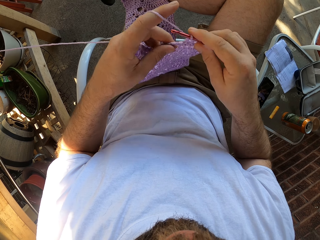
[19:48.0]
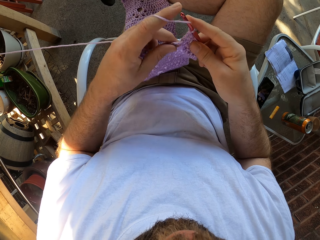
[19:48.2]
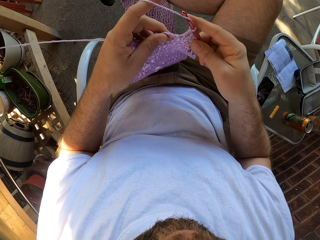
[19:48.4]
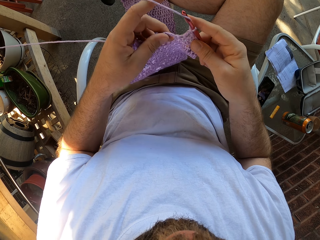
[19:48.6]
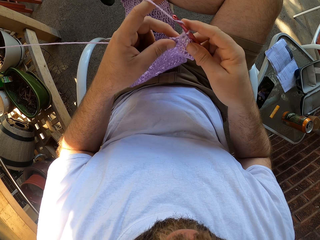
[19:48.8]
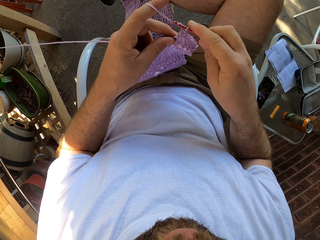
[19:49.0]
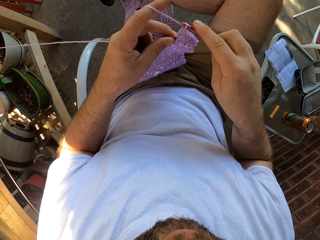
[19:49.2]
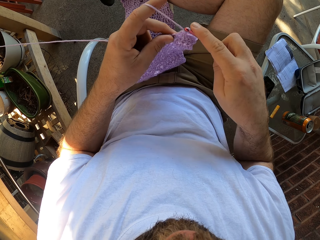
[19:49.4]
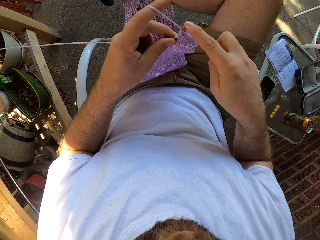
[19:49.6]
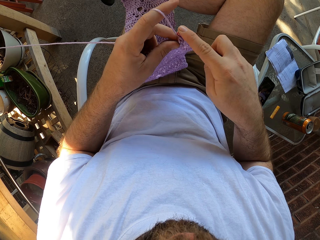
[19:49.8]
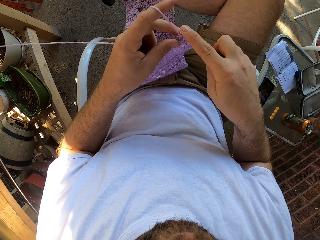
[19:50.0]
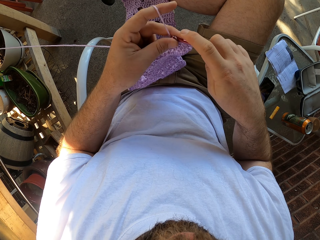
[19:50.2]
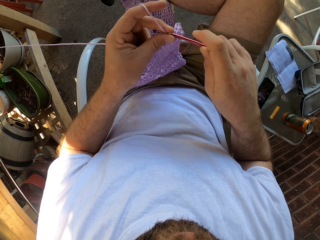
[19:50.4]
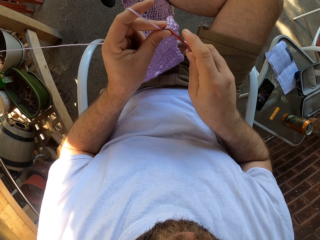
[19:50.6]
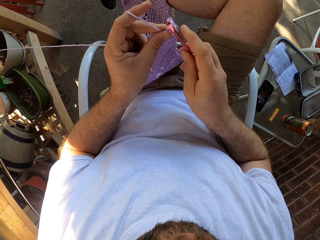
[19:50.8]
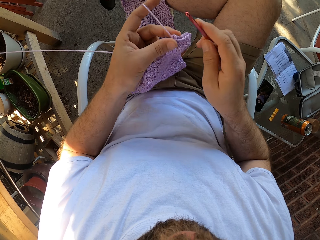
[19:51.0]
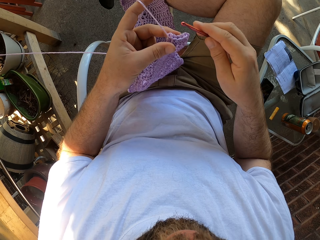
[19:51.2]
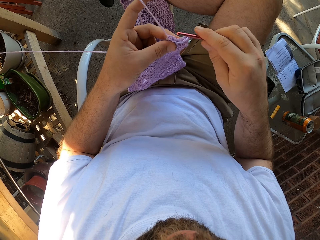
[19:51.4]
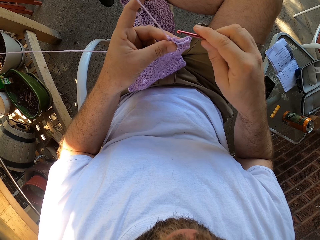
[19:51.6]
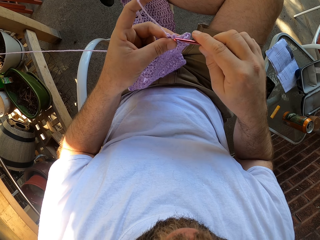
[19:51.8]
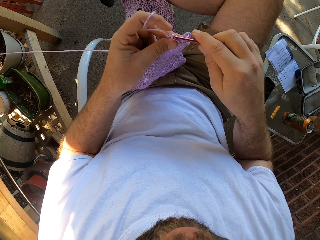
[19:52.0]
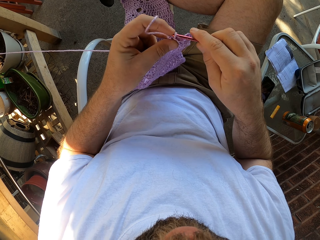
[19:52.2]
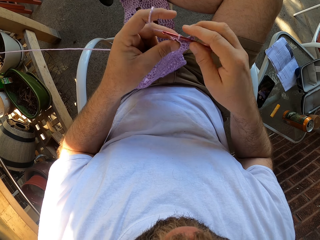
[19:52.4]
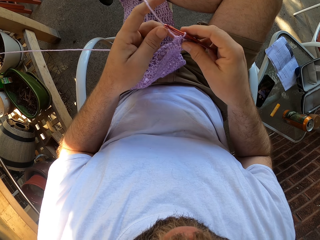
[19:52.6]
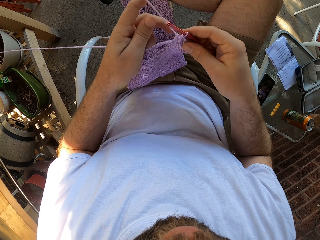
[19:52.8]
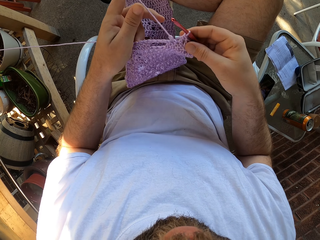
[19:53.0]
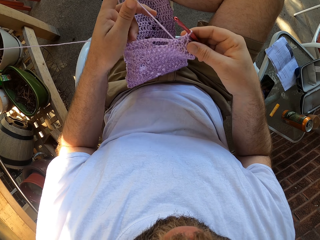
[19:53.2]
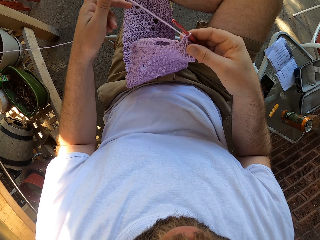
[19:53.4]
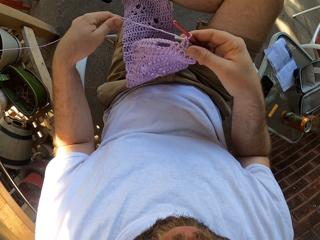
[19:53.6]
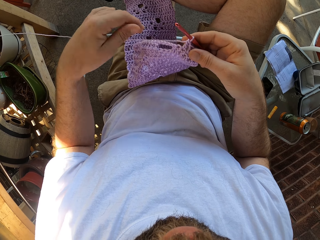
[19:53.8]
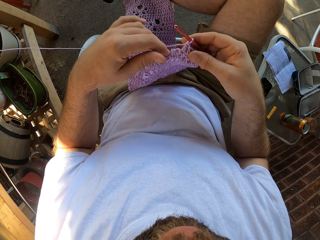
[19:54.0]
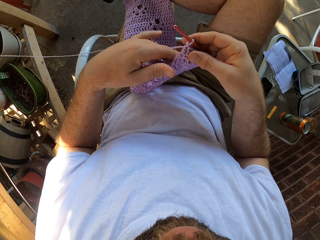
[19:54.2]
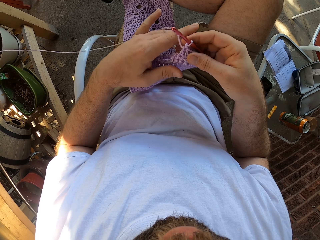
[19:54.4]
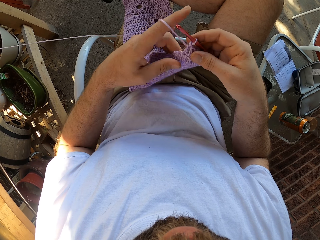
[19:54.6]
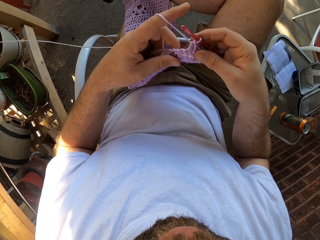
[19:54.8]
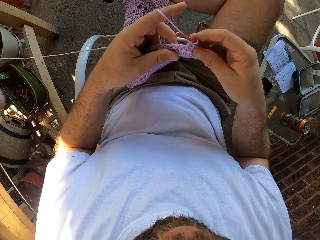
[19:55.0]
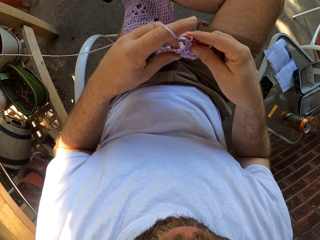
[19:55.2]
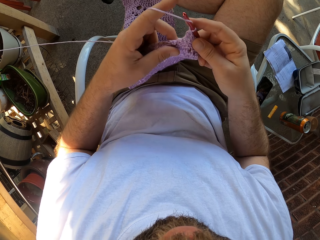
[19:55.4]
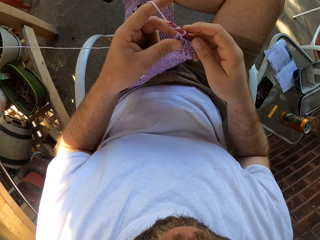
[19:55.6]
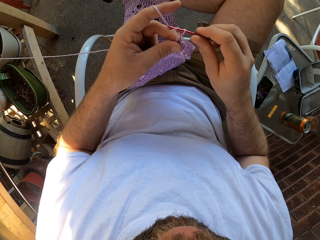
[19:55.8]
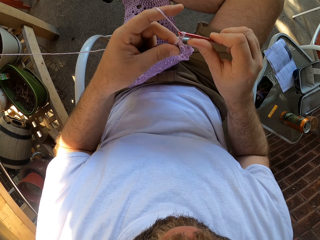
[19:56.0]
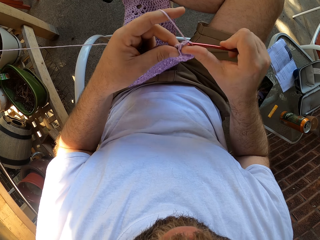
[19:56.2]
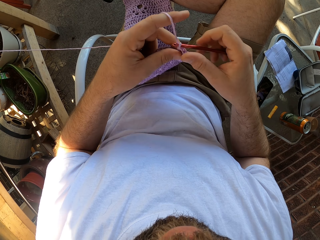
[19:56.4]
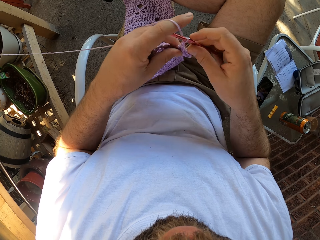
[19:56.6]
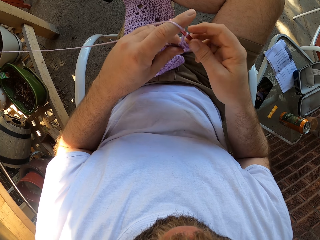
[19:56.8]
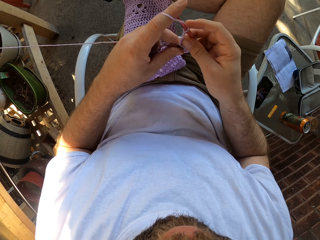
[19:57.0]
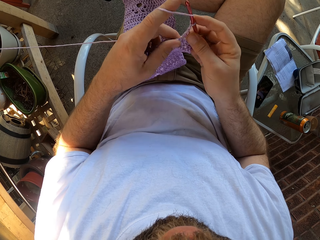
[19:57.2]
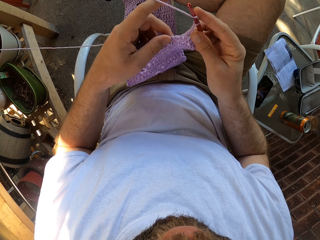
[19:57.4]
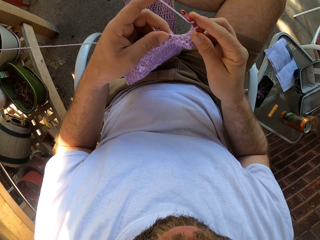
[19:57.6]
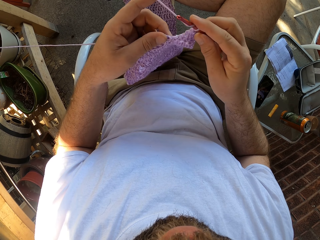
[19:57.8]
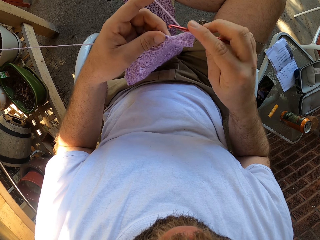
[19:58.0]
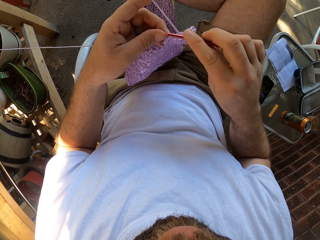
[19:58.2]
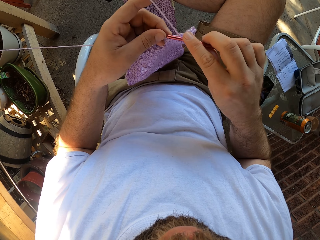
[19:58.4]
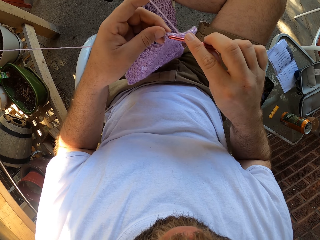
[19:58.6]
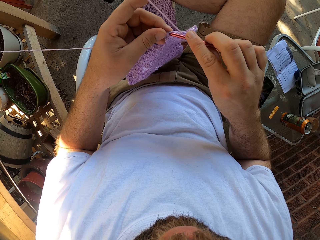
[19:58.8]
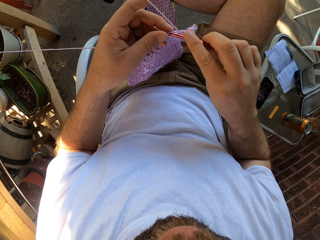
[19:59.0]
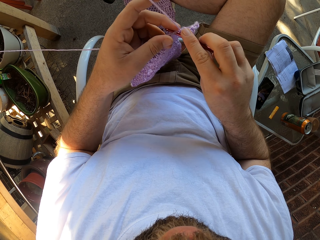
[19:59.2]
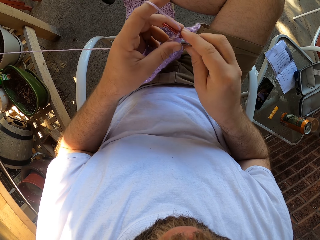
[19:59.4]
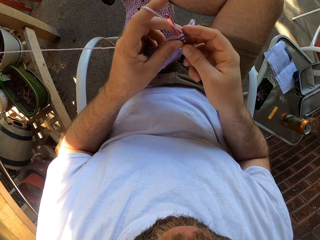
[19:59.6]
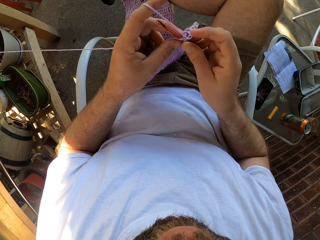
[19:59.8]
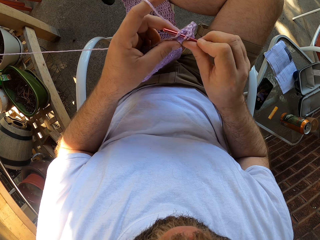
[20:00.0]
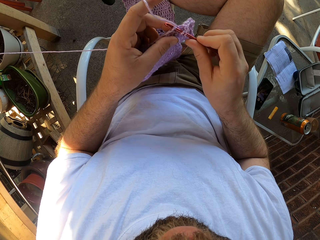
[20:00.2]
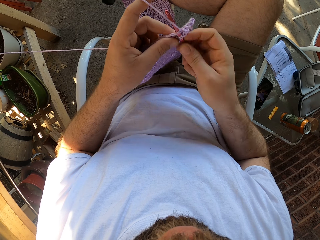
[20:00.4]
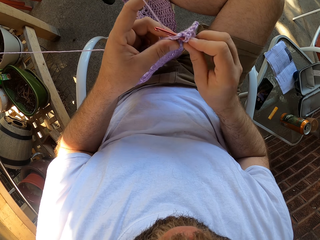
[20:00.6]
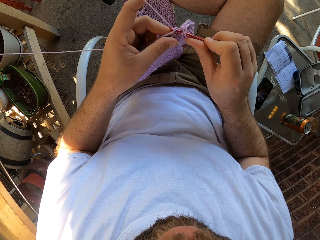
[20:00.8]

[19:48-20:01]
The camera wearer removes a crochet from a yarn cord. They put the crochet in the yarn cord. They sew a piece of yarn with the crochet.

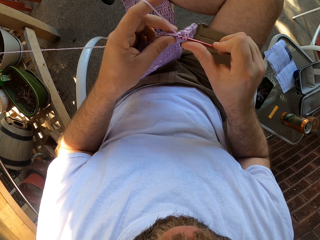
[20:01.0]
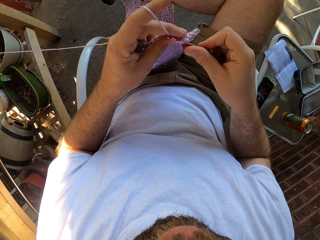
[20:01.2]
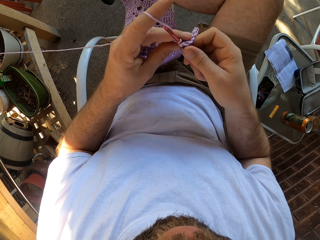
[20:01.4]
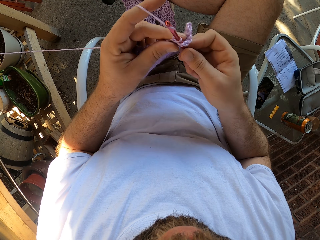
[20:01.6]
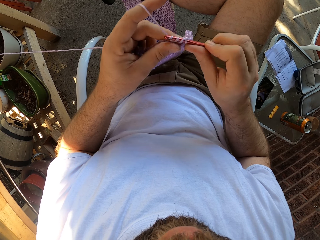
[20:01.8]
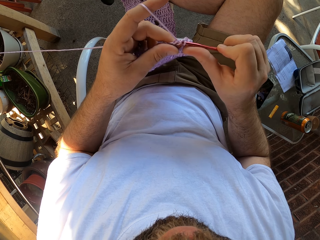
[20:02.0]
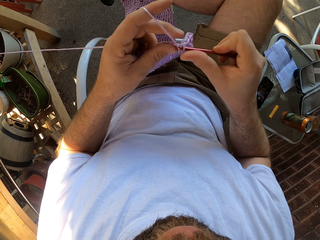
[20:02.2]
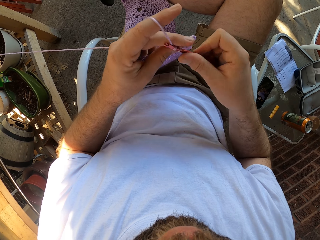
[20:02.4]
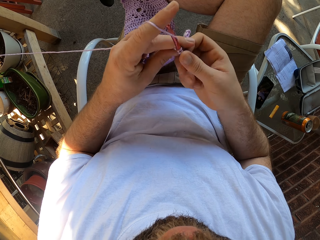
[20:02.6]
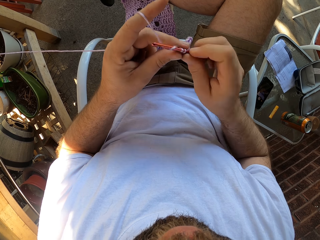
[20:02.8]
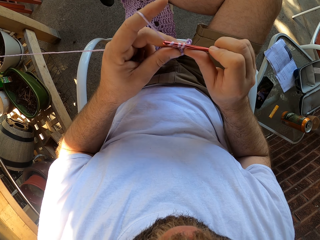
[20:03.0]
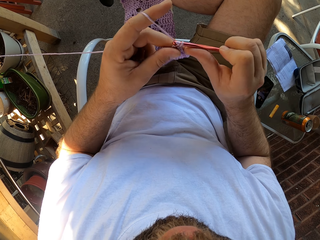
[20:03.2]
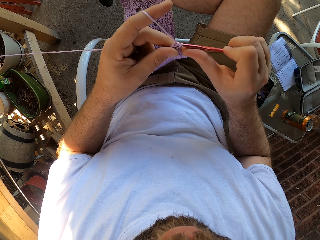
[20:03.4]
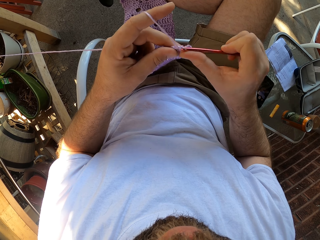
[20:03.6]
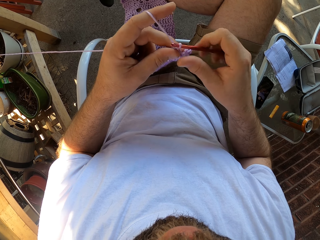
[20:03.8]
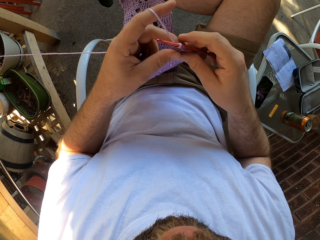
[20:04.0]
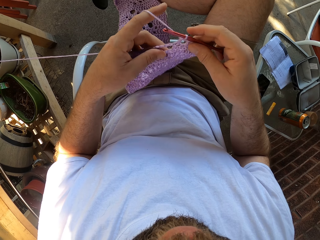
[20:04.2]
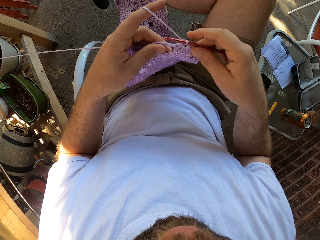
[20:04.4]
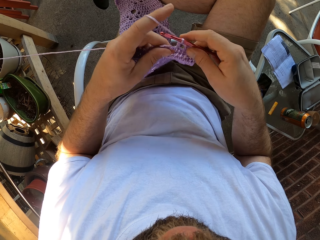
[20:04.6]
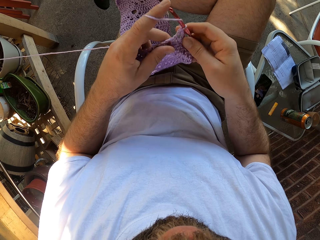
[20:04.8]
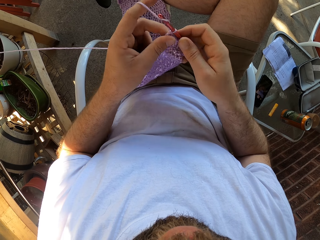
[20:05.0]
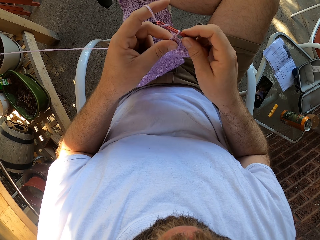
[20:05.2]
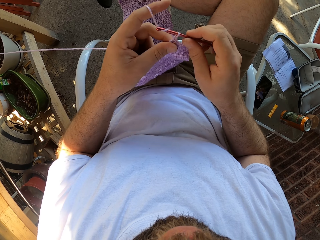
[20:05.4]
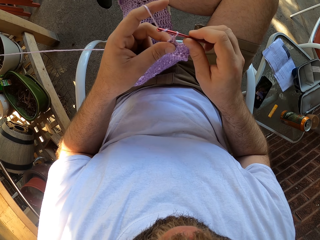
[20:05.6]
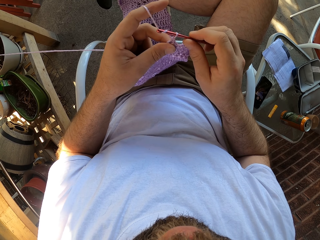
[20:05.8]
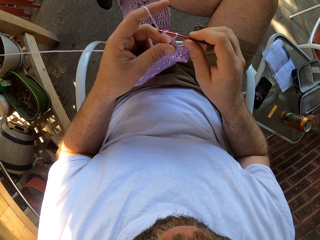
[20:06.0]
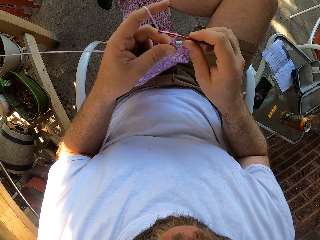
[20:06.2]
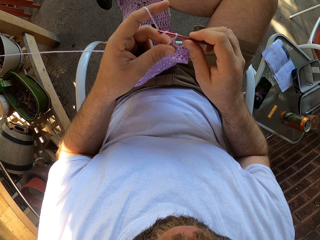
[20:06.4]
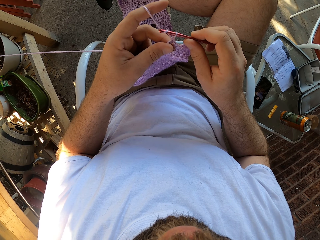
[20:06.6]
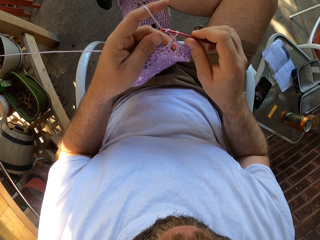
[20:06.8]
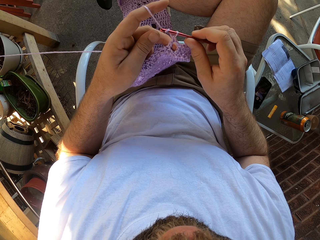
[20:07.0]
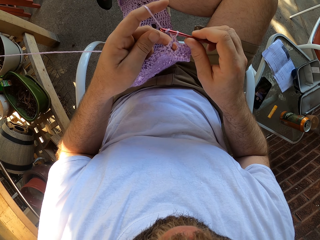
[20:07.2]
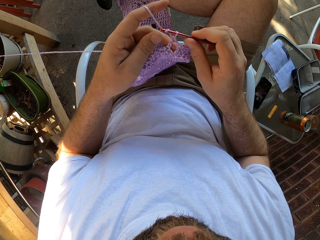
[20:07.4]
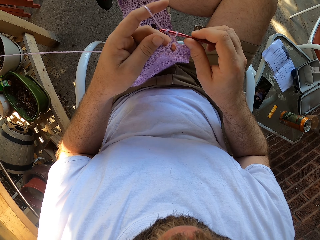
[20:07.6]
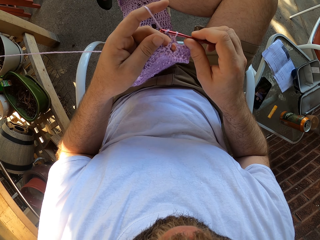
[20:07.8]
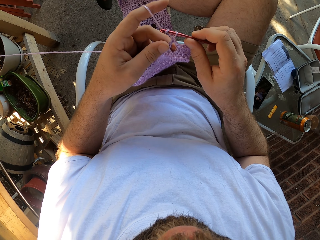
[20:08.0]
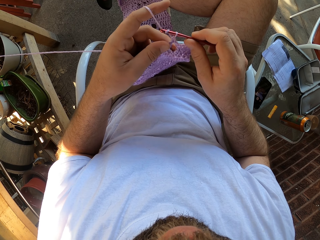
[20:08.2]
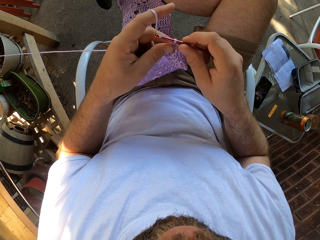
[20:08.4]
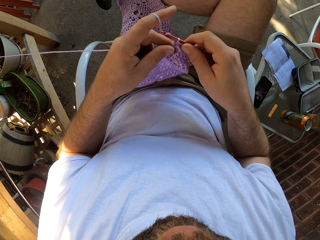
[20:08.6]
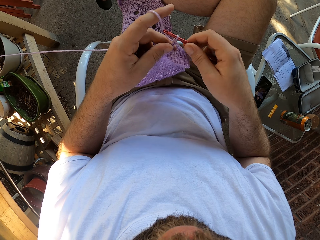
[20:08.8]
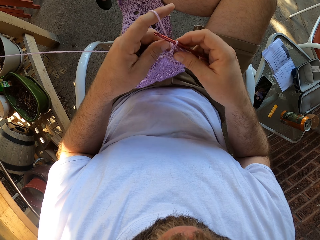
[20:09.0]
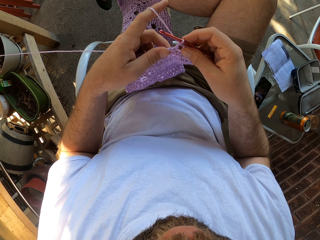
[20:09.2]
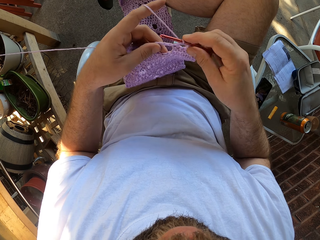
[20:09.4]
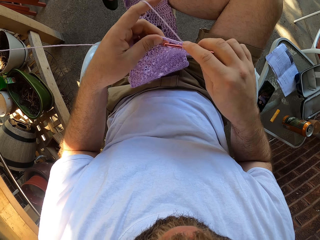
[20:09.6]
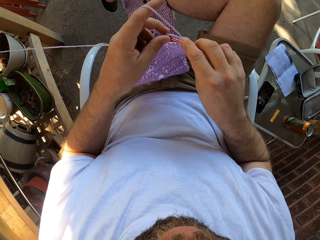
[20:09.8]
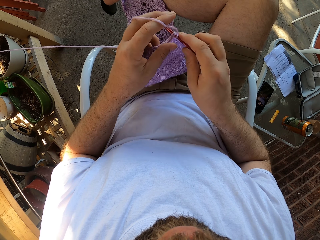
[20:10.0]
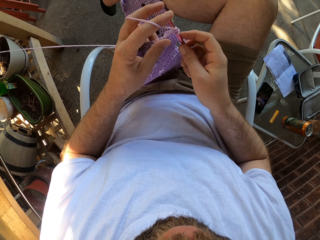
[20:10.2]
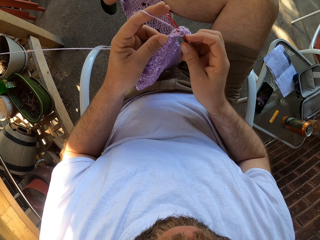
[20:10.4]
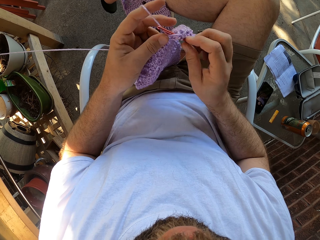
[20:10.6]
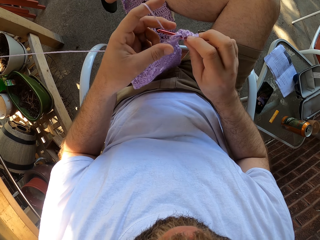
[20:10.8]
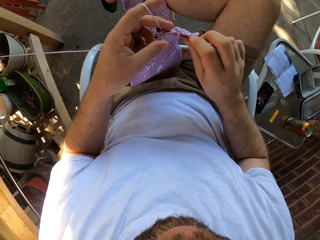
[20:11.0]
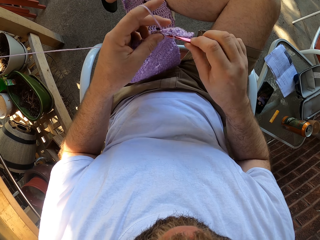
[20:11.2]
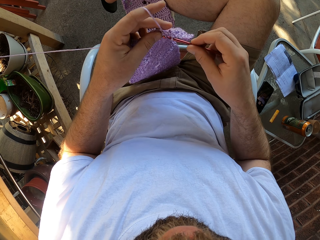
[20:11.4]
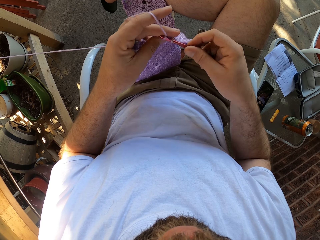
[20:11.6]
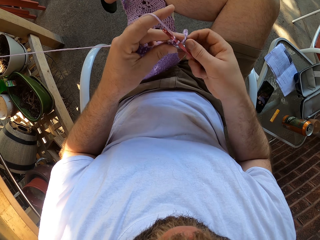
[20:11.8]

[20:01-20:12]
The camera wearer stares at the crochet yarn.
